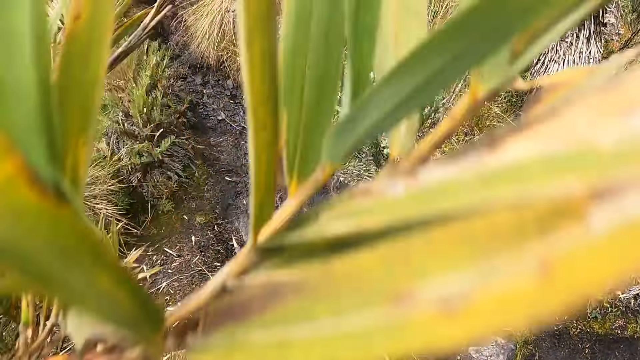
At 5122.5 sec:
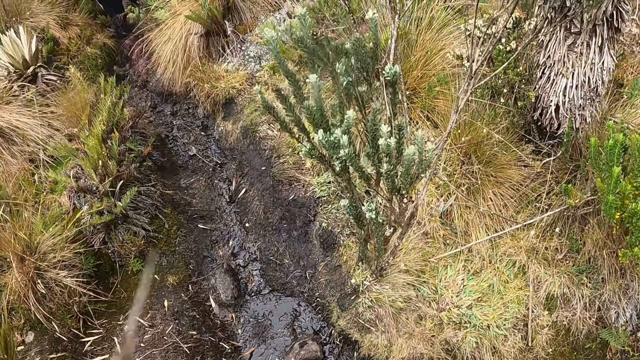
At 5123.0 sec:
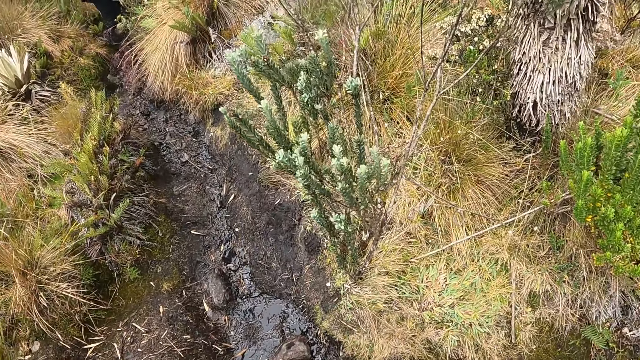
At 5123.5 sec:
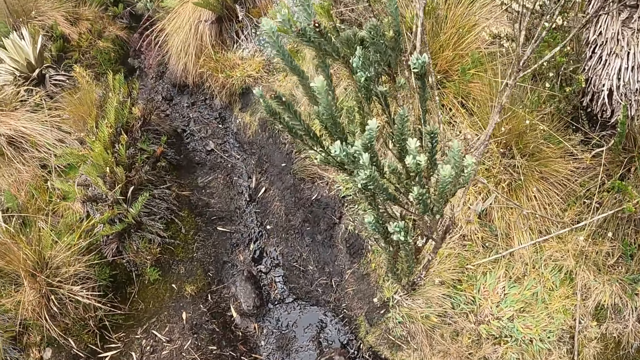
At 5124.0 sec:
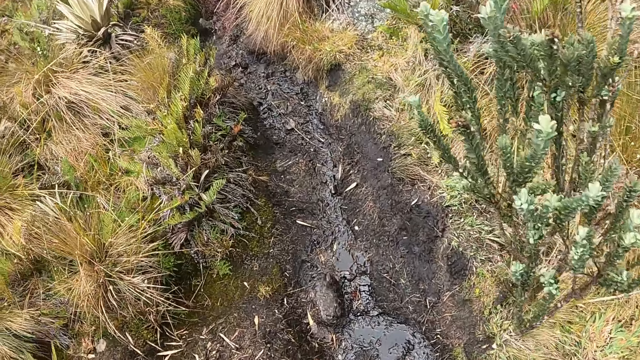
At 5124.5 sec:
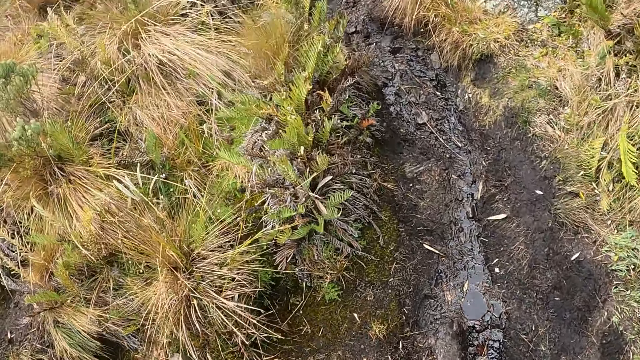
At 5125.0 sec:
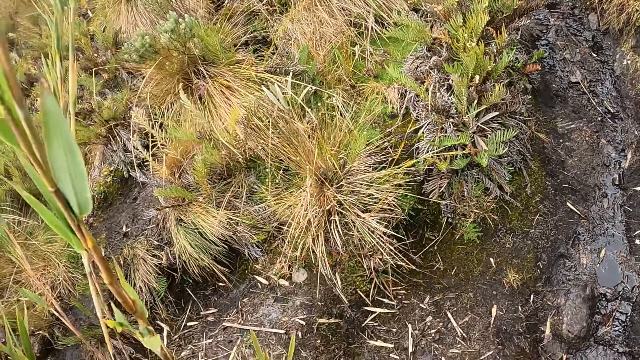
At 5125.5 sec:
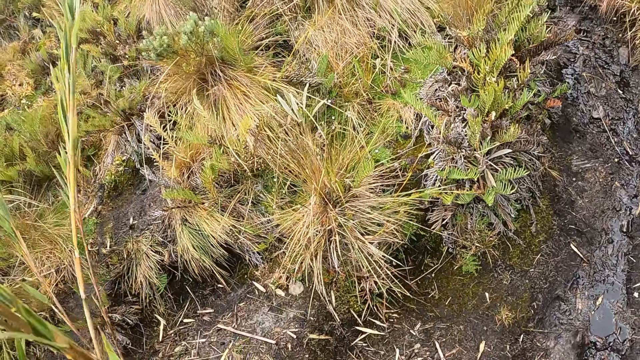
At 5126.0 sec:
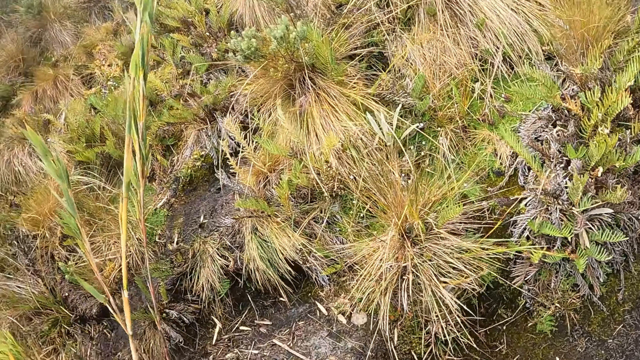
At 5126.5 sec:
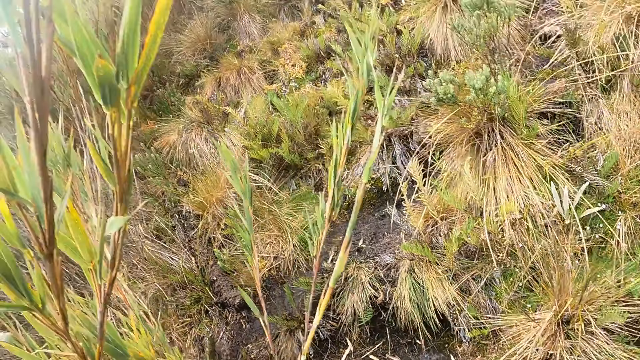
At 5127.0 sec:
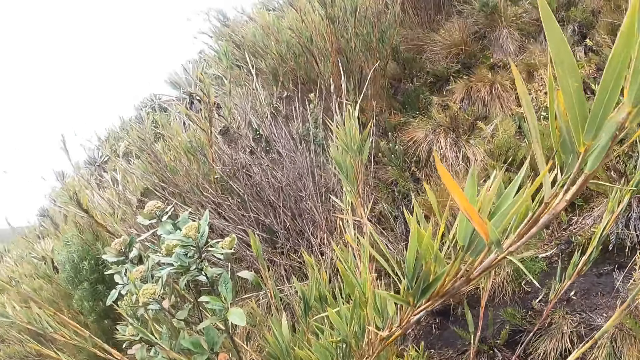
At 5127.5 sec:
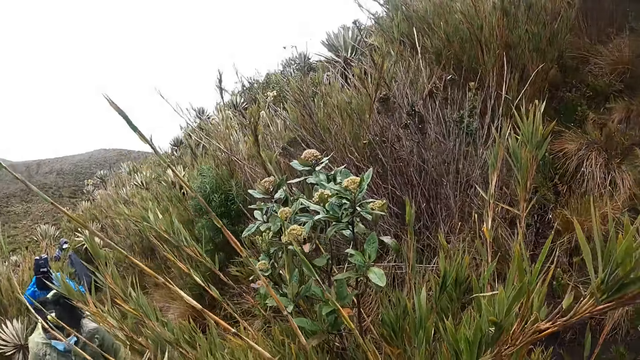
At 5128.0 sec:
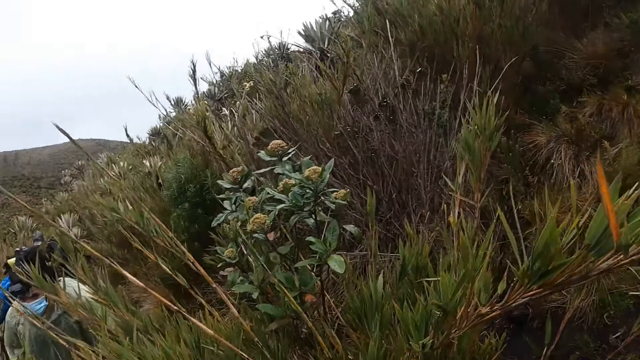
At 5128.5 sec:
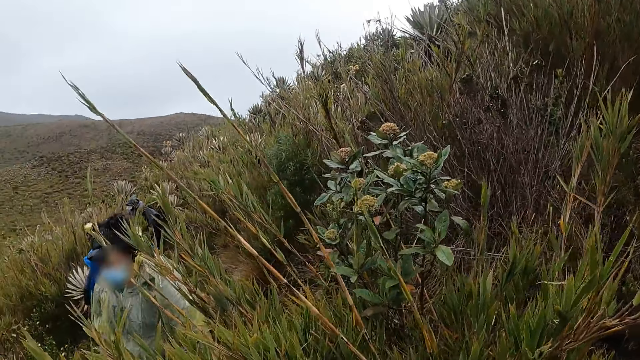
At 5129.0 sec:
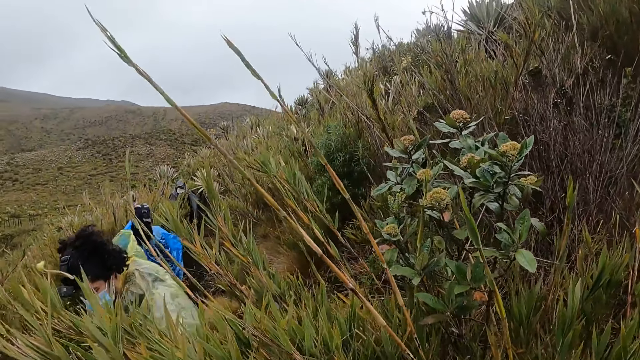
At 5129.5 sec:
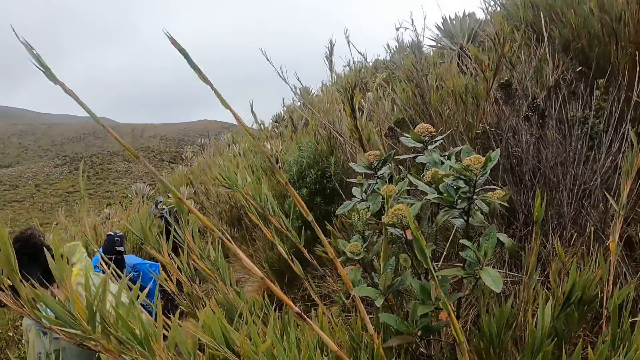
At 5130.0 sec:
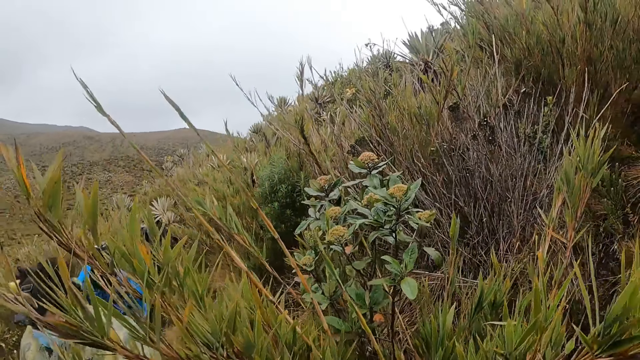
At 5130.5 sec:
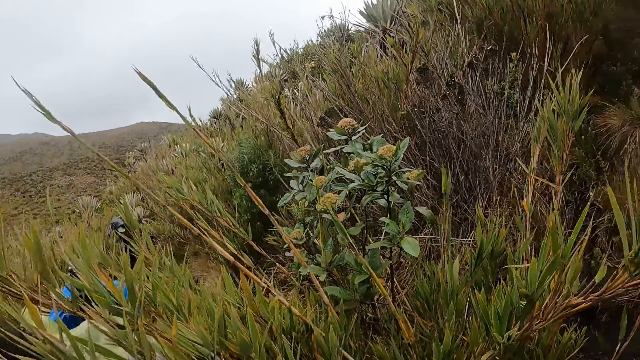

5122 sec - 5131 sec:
The camera wearer looks around.

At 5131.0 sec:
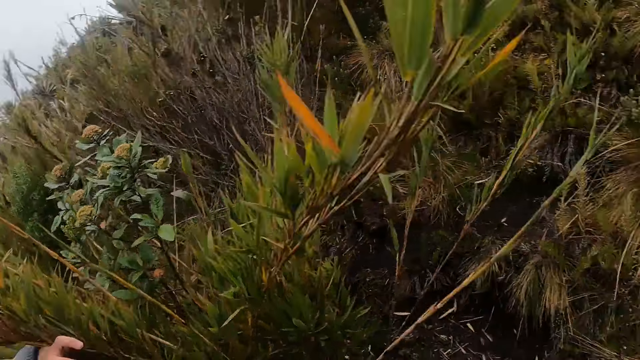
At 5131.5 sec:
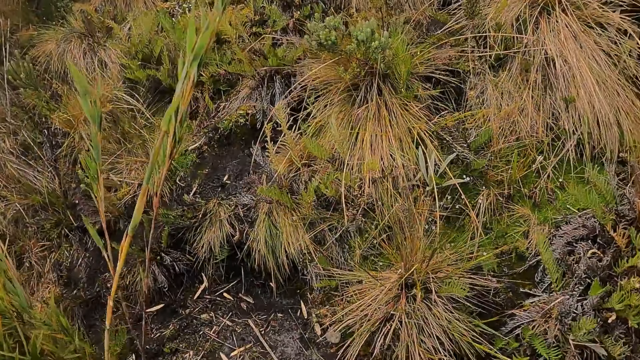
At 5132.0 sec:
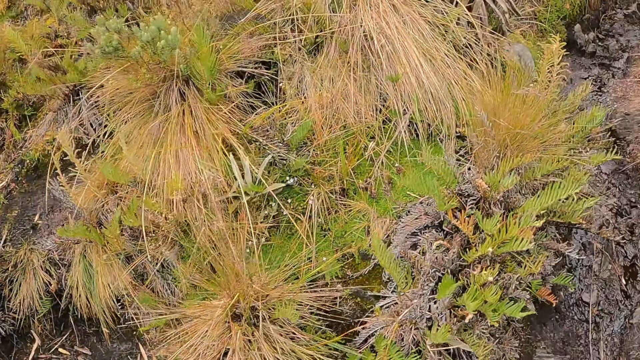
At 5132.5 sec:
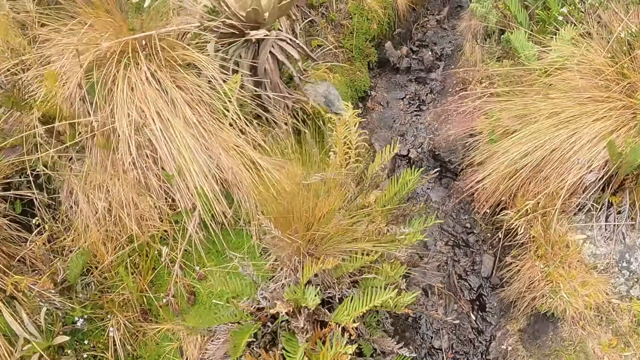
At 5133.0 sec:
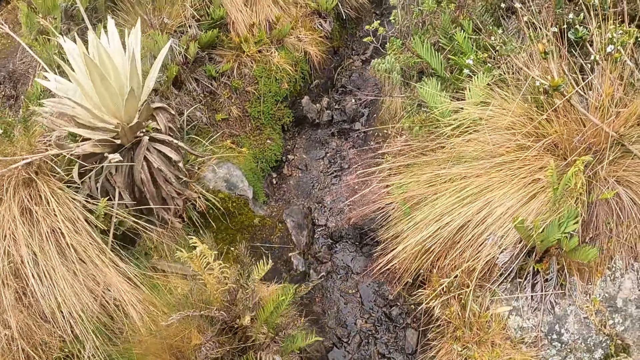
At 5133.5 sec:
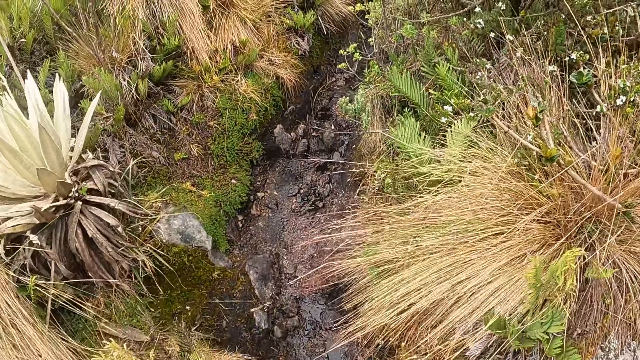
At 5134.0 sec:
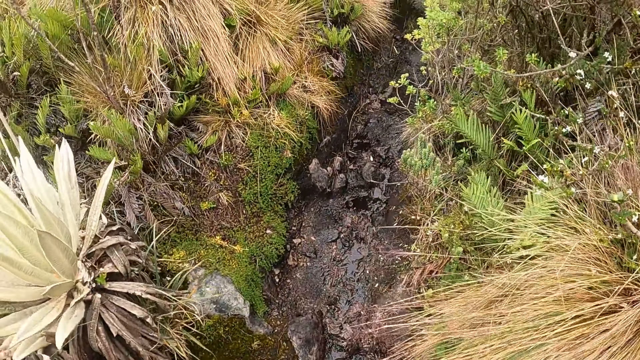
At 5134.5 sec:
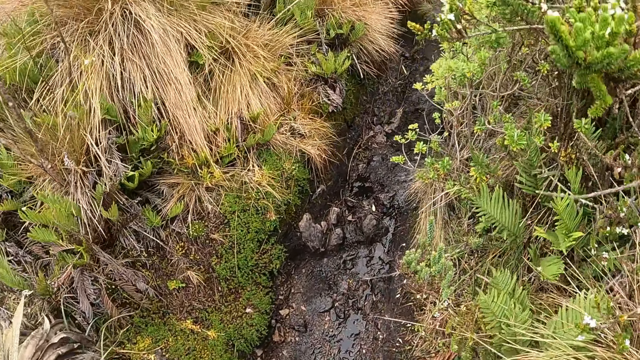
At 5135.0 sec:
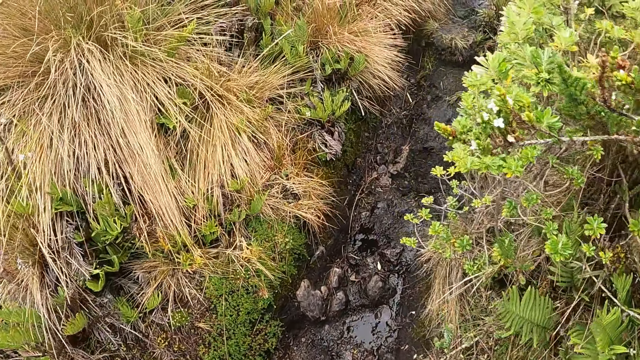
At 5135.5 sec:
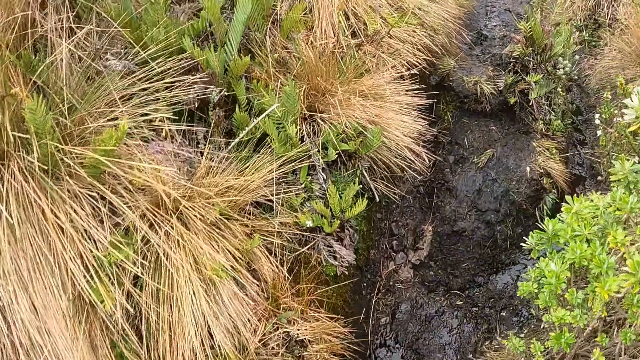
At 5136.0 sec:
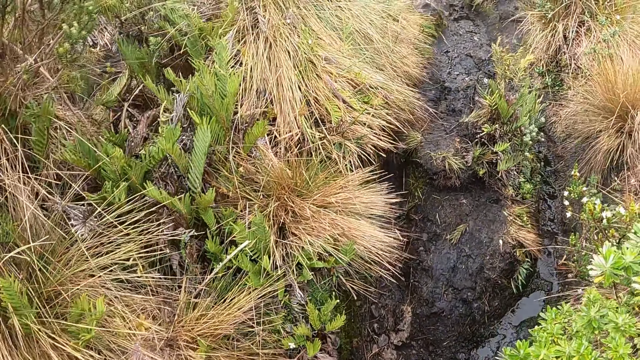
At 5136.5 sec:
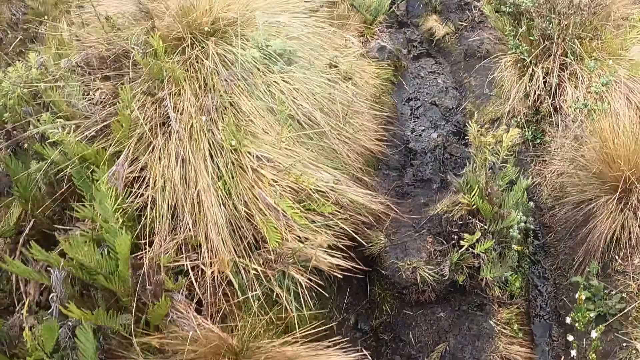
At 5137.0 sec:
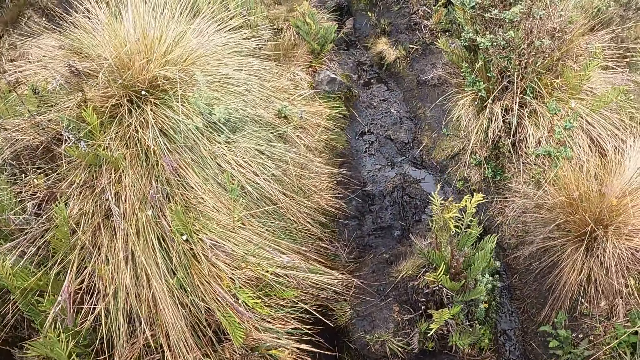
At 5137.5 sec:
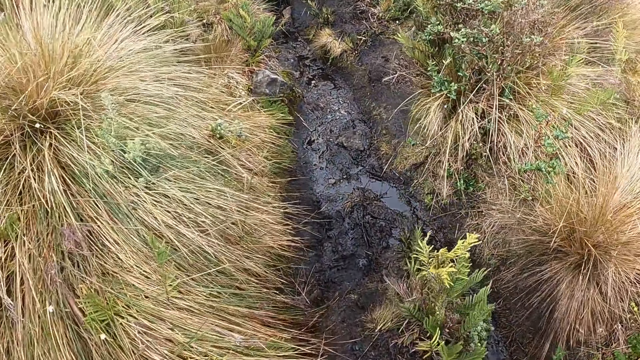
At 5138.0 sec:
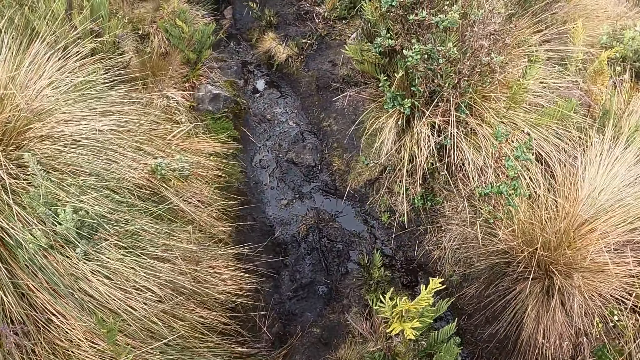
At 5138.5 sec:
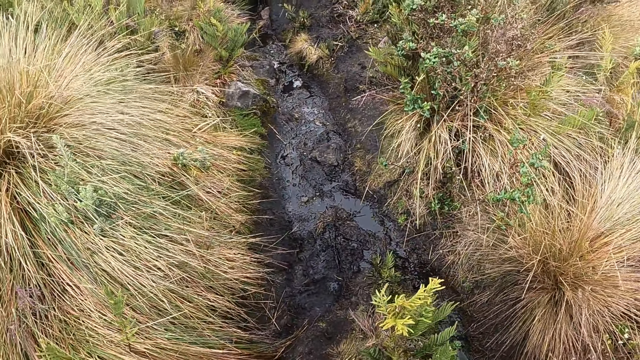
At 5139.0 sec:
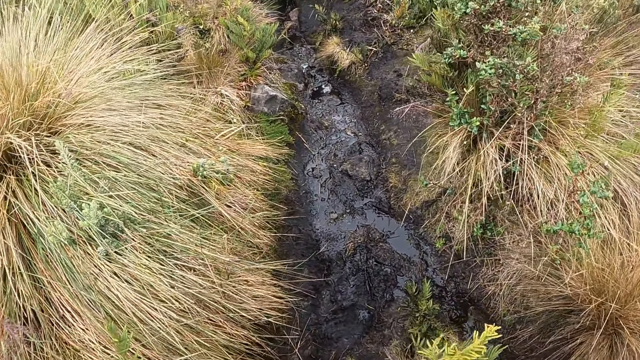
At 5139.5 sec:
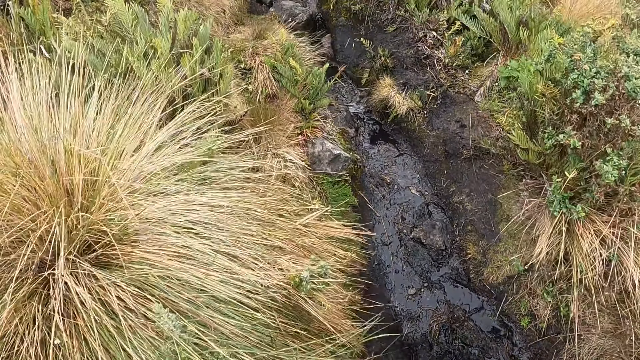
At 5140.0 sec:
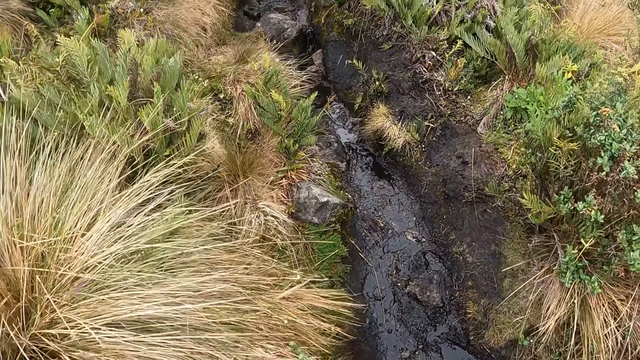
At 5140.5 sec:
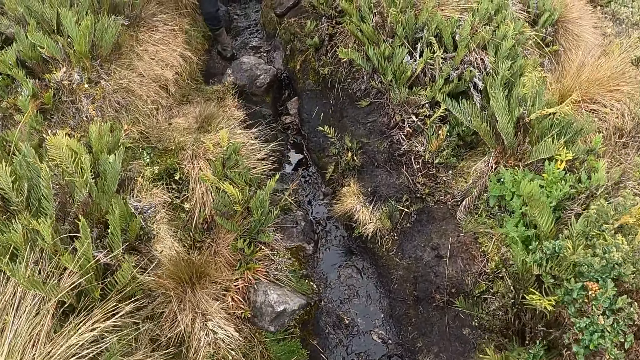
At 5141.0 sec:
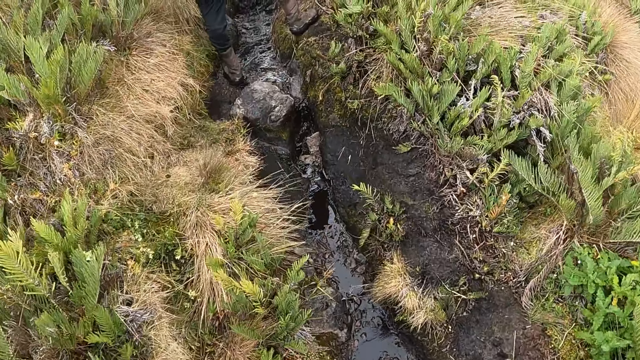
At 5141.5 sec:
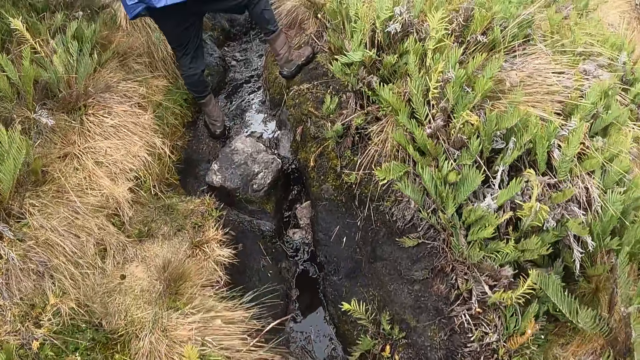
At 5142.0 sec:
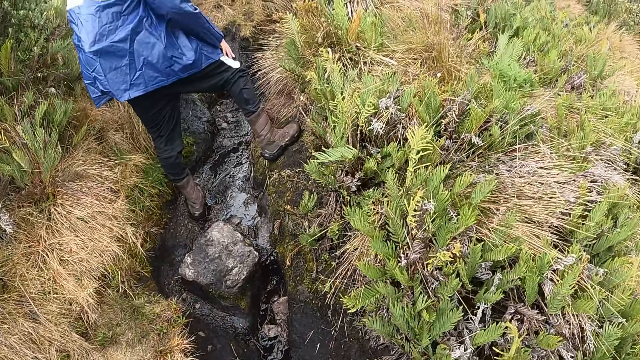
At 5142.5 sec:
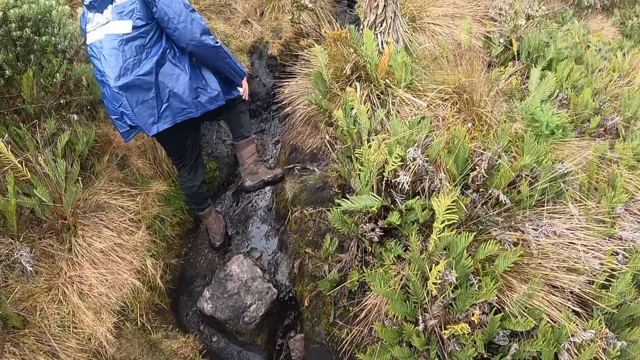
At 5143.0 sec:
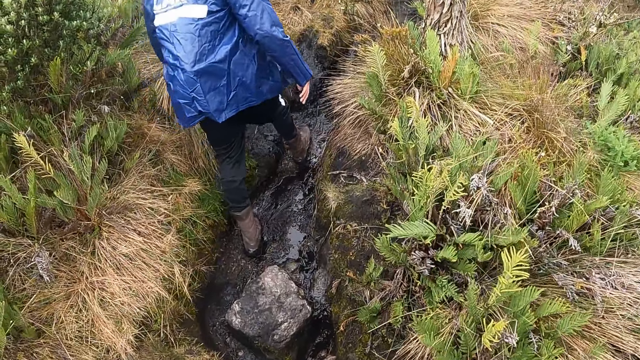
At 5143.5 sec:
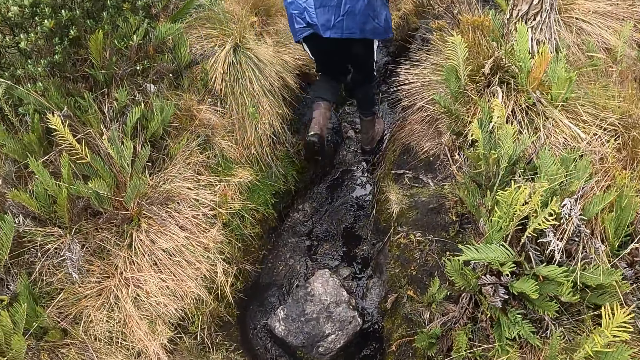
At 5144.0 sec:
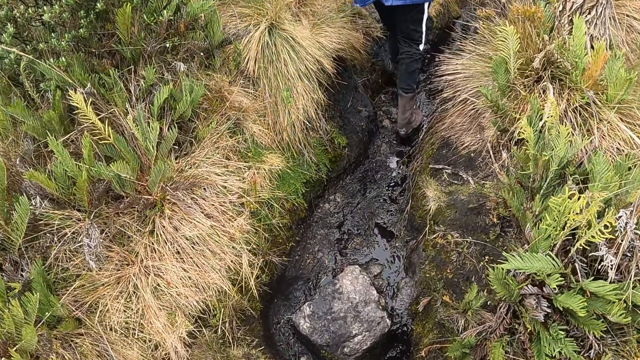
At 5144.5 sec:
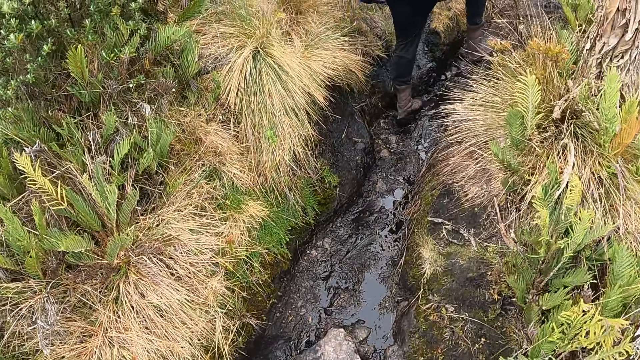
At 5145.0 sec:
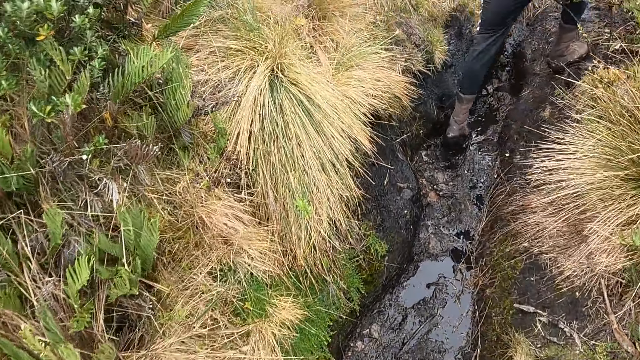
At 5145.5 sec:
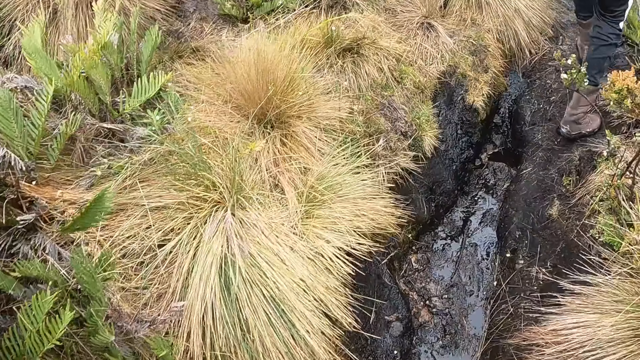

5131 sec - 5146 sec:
The camera wearer walks up the hill.
